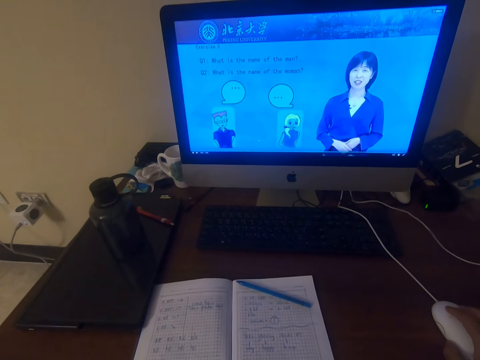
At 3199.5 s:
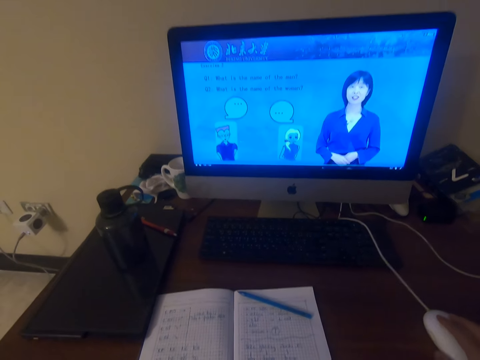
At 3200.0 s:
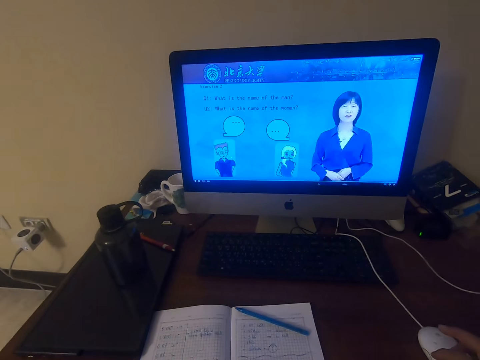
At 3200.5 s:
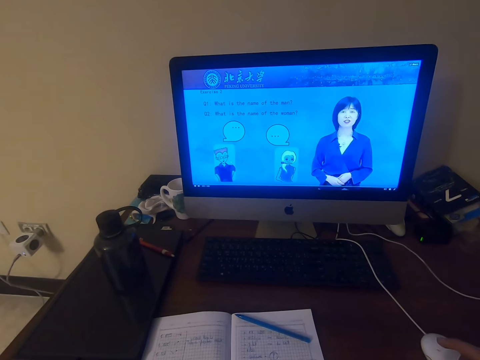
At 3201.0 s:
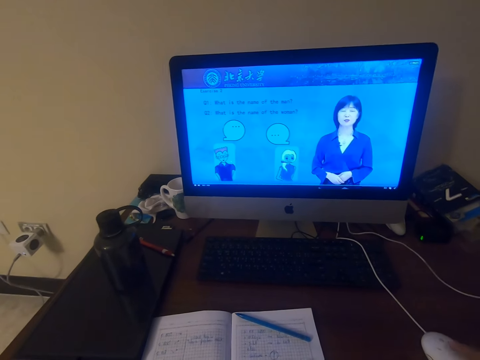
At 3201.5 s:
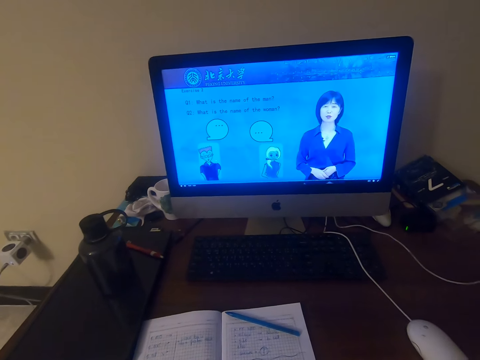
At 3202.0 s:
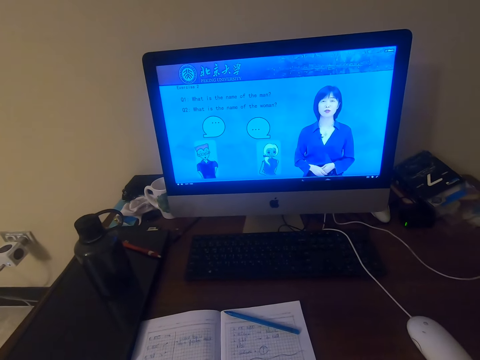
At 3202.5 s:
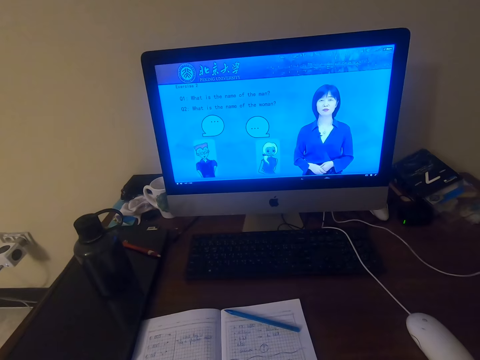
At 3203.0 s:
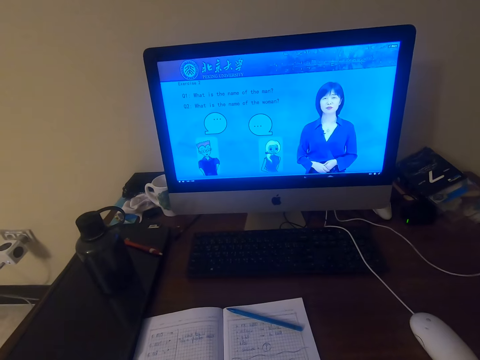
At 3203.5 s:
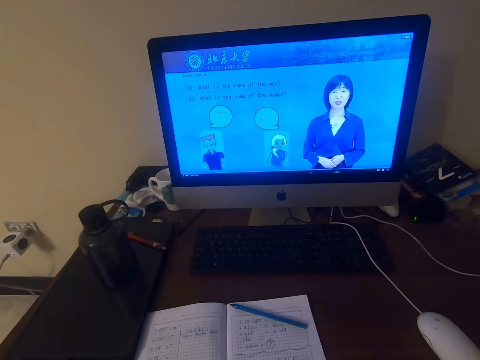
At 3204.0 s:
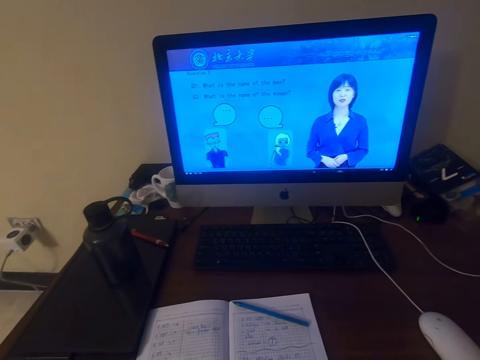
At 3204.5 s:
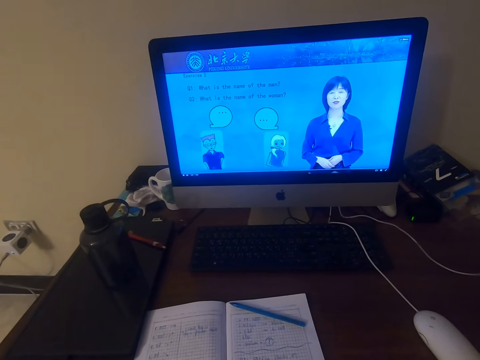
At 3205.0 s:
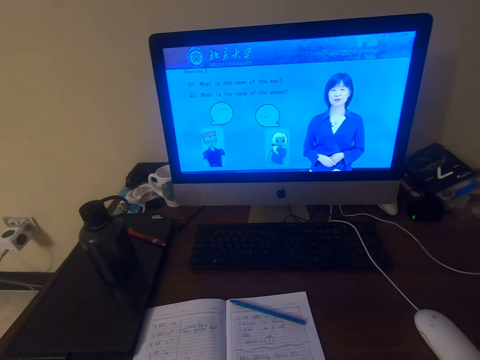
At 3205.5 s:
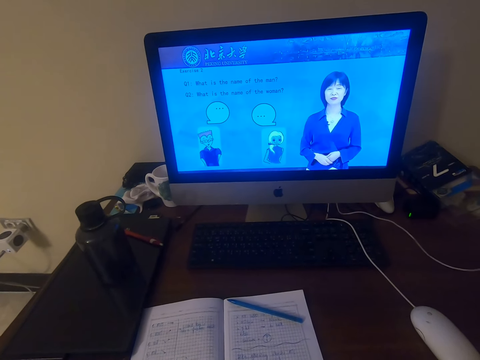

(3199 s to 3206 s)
The camera wearer watches the video in the desktop screen on the table.

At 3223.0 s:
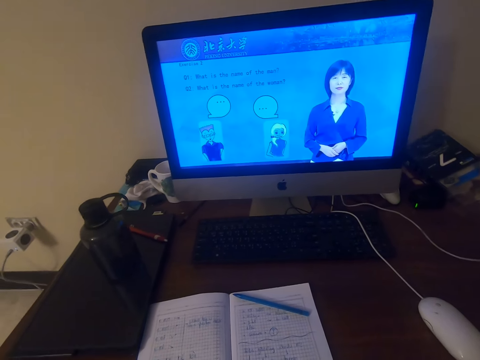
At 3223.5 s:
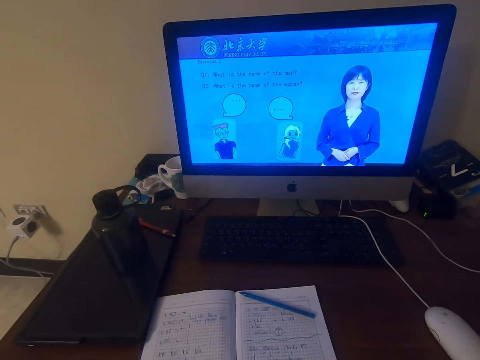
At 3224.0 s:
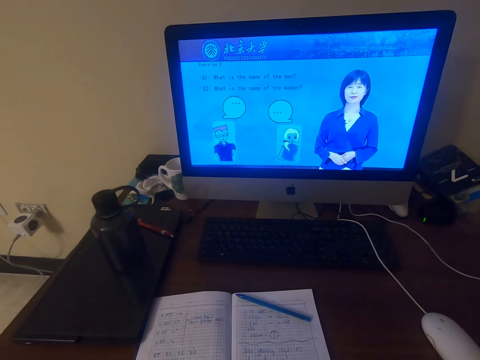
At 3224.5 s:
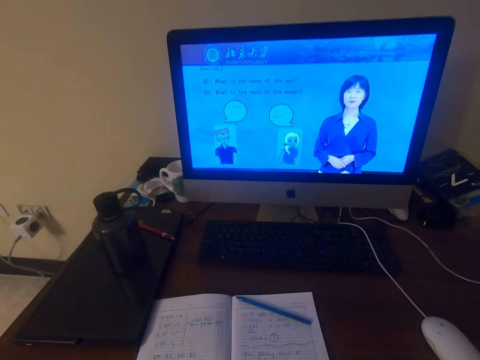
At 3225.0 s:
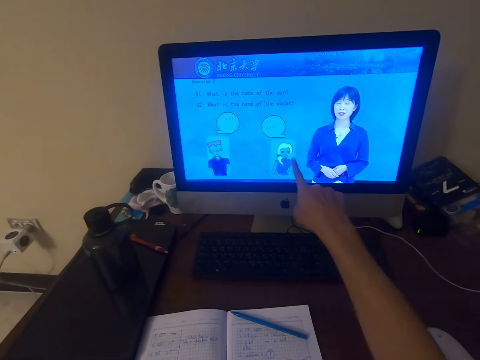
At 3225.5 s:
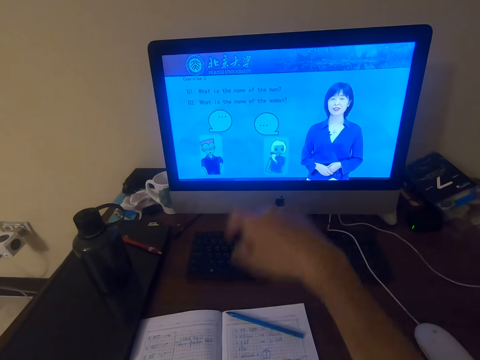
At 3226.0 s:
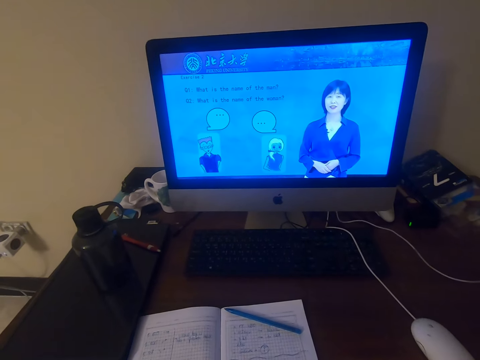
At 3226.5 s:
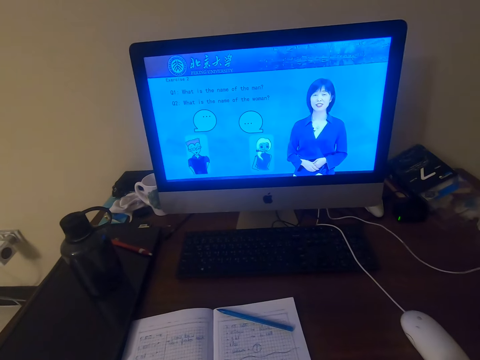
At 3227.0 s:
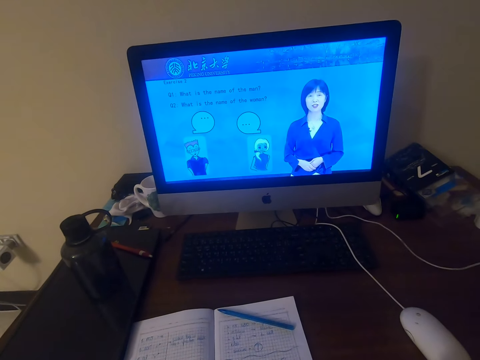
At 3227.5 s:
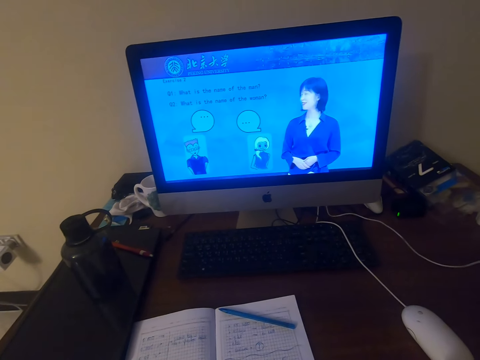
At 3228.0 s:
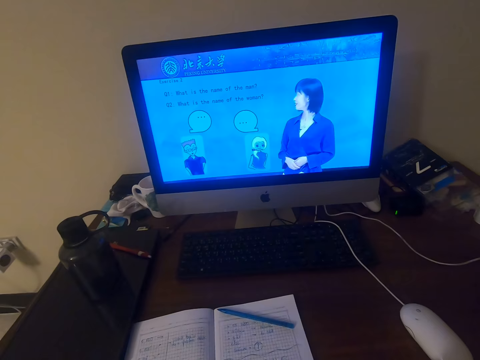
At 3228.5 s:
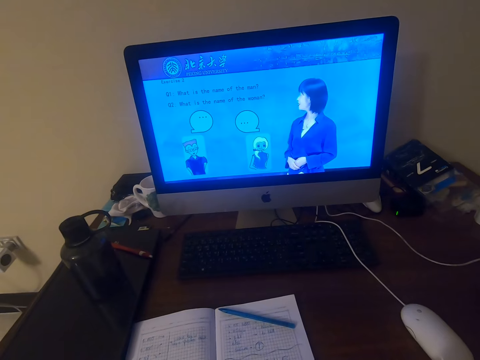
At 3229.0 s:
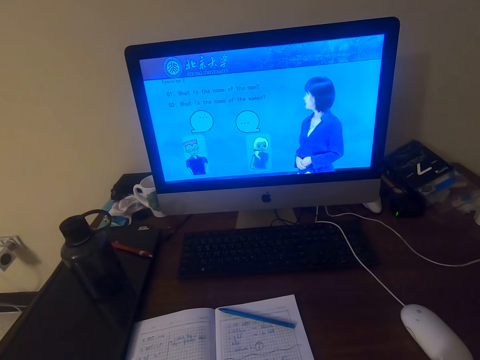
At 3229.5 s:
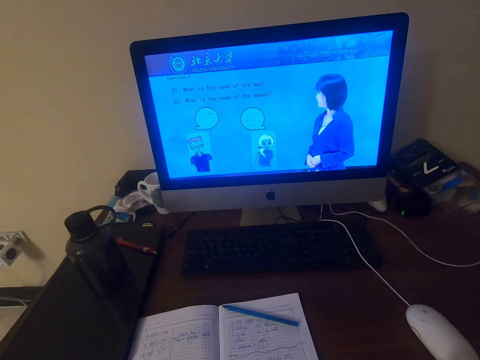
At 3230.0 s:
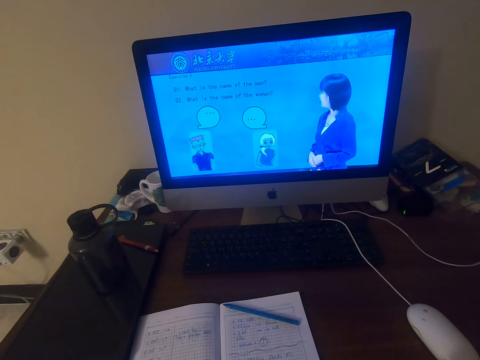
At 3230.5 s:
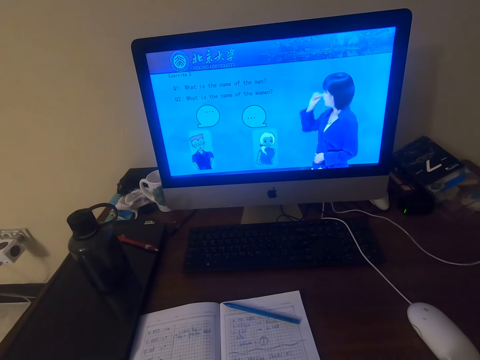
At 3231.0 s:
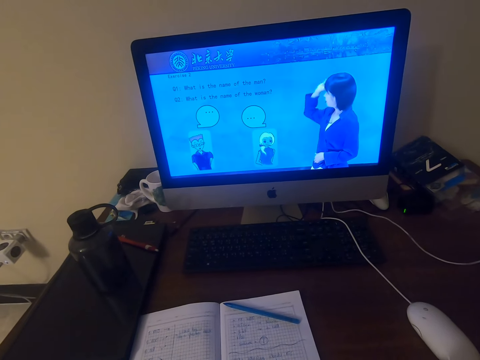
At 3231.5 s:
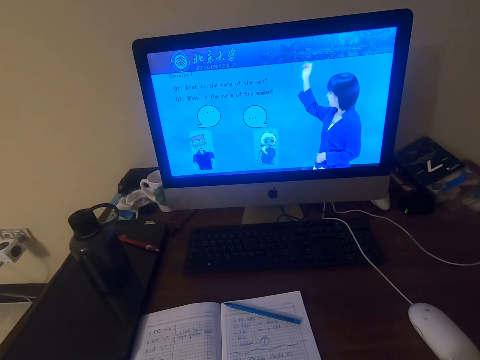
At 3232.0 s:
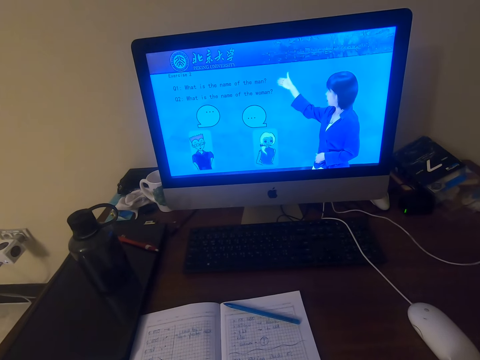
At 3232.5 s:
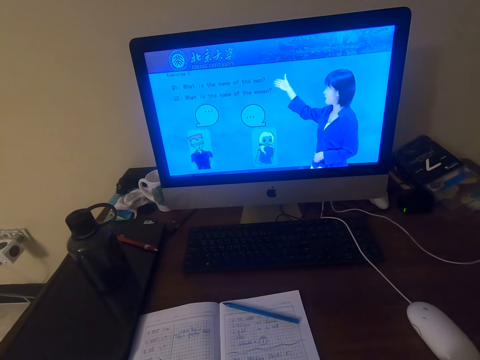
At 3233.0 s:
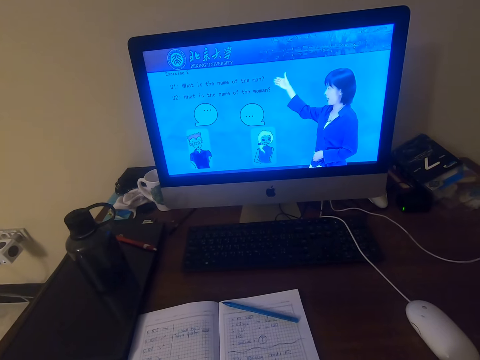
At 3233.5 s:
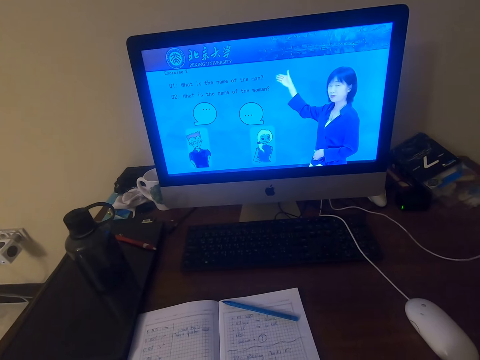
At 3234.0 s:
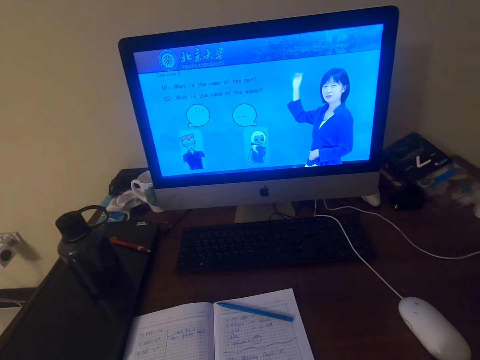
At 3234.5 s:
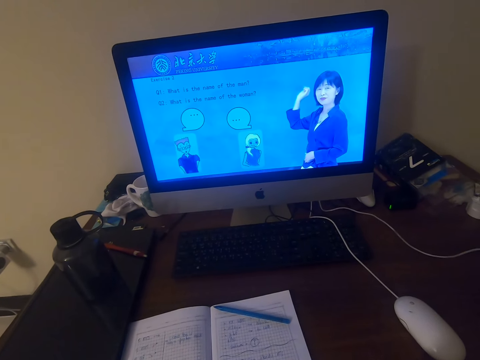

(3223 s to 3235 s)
The camera wearer points at the machine. They watch on the machine.

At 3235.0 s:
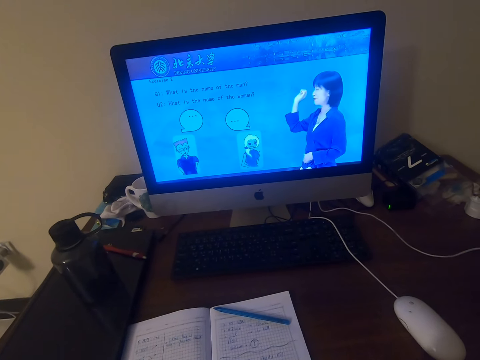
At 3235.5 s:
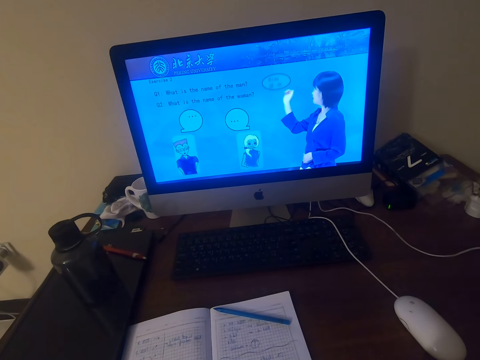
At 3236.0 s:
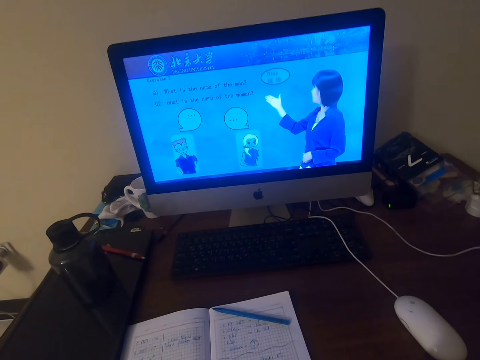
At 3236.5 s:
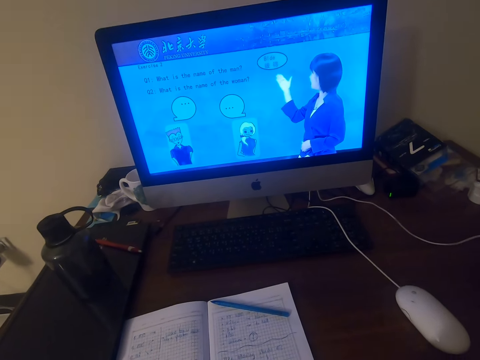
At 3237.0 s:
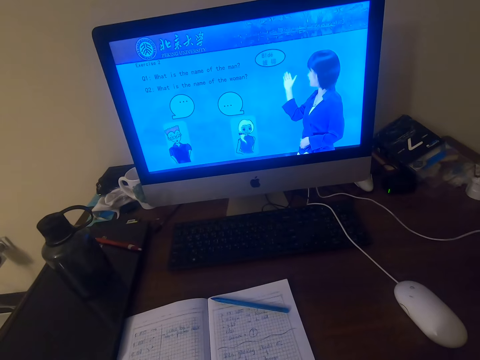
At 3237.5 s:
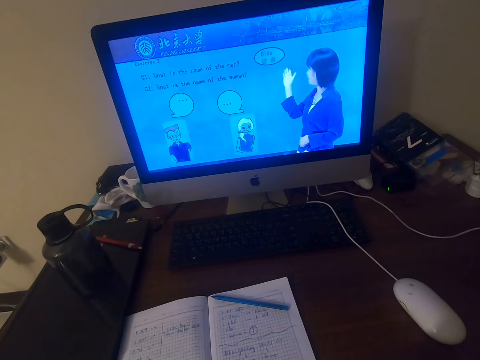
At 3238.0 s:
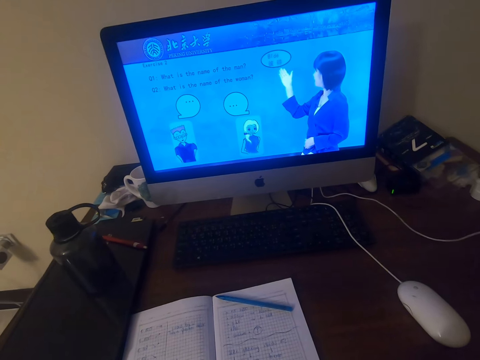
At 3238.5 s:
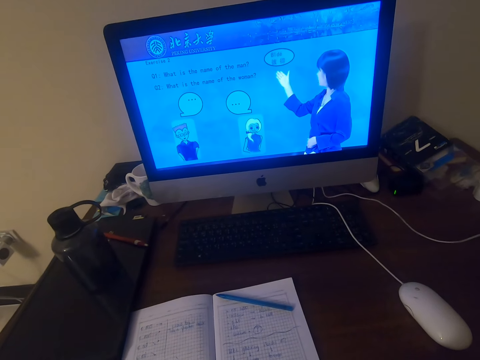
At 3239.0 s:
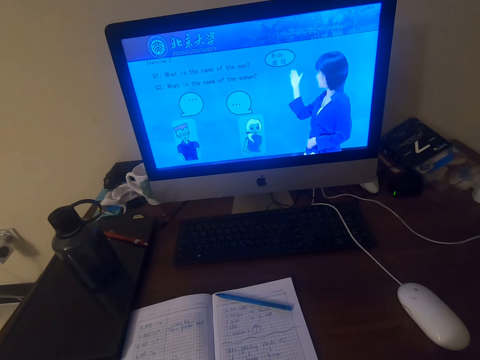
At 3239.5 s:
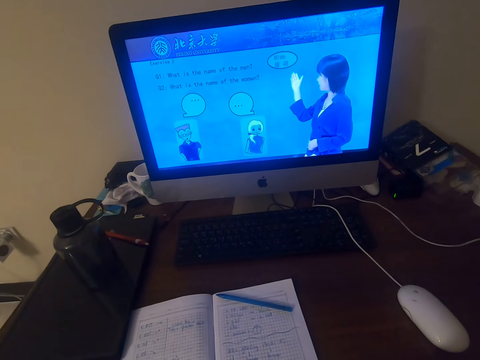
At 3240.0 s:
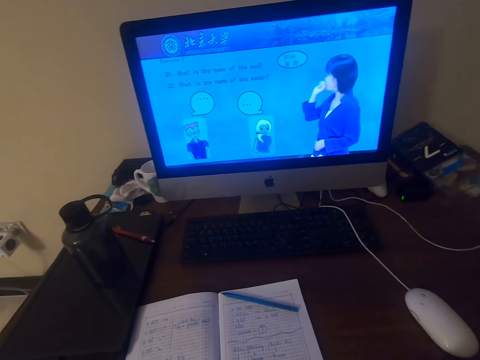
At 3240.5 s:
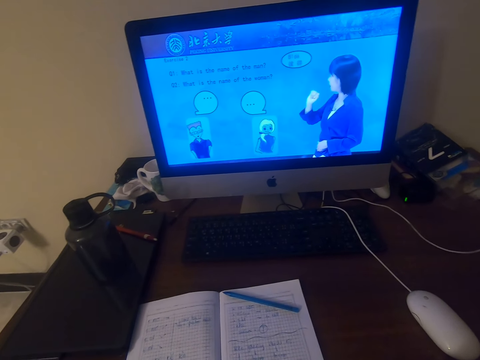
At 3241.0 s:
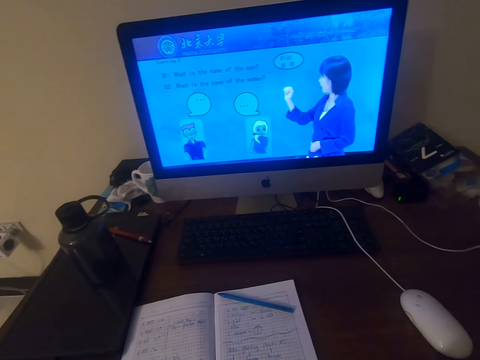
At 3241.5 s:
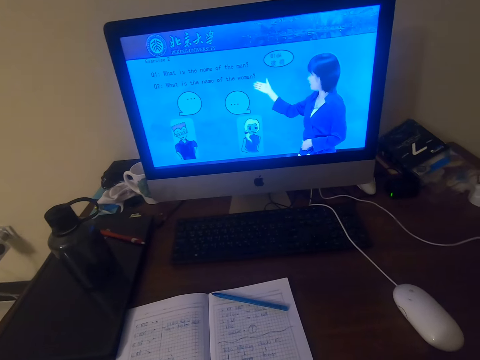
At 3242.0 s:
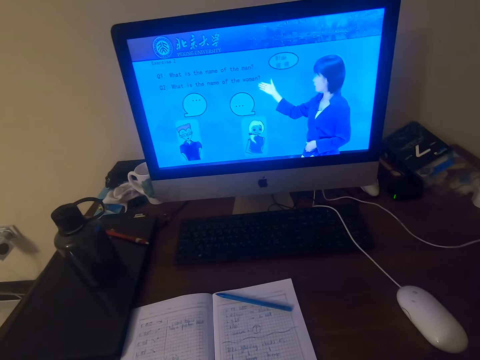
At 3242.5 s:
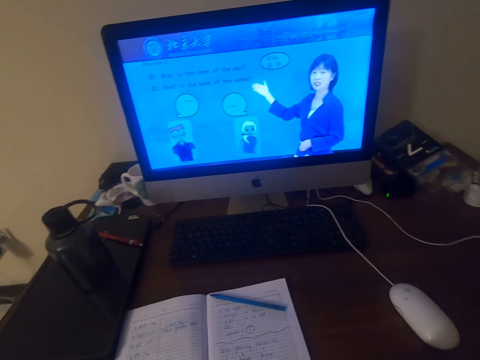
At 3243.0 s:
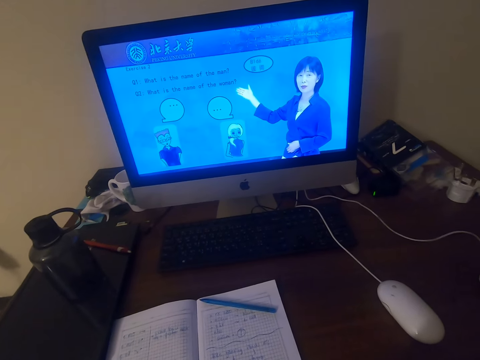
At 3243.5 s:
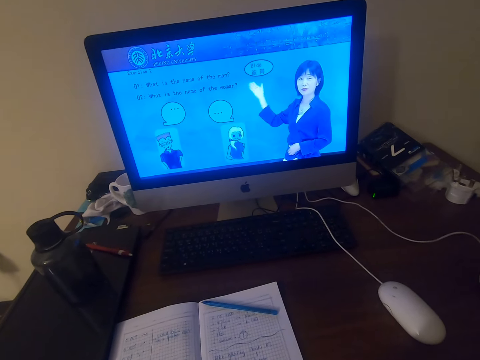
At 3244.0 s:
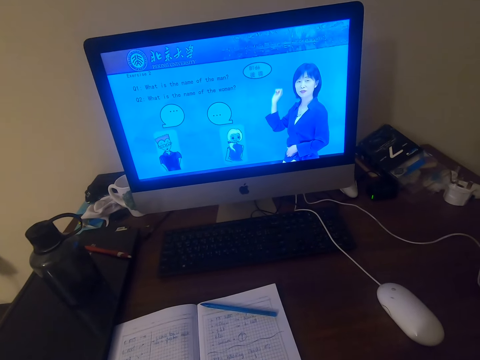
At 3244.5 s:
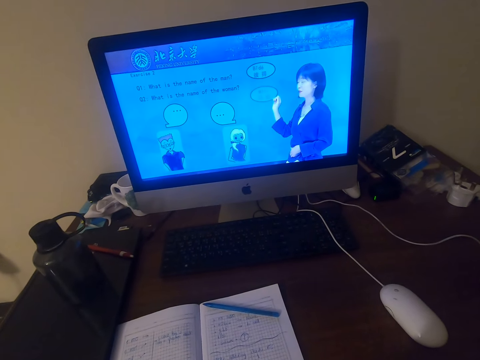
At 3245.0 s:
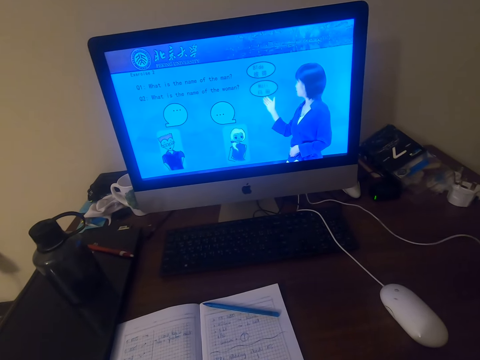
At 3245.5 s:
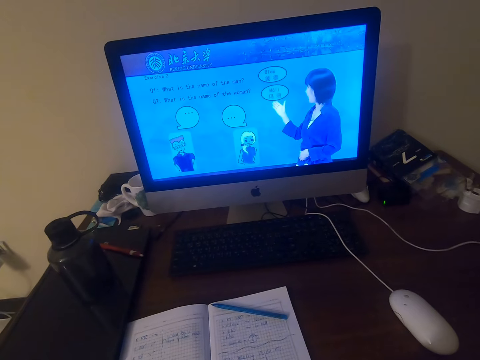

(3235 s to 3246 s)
The camera wearer talks. They watch on the machine.
